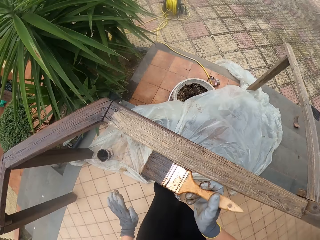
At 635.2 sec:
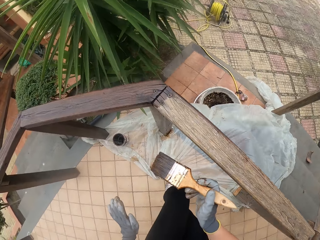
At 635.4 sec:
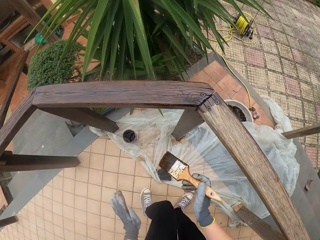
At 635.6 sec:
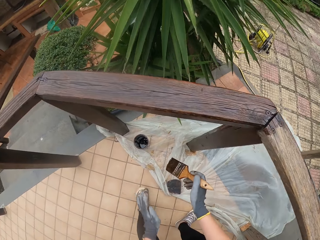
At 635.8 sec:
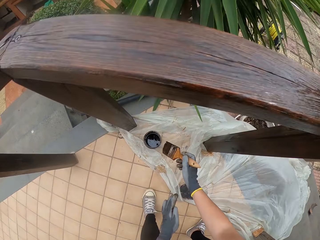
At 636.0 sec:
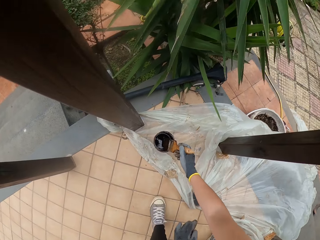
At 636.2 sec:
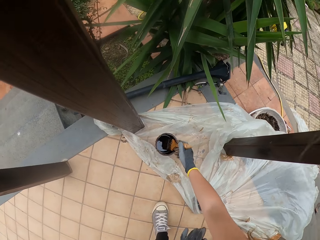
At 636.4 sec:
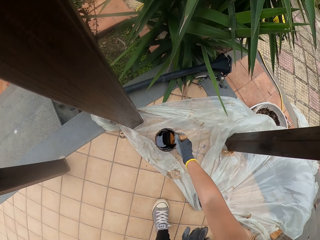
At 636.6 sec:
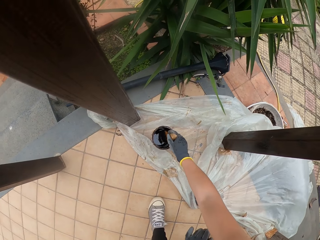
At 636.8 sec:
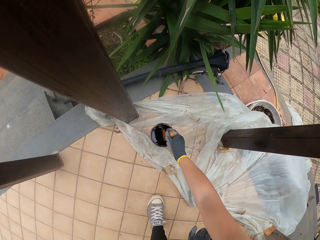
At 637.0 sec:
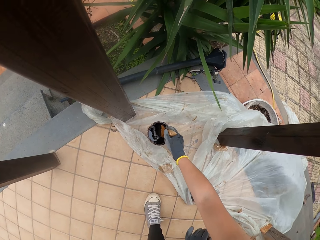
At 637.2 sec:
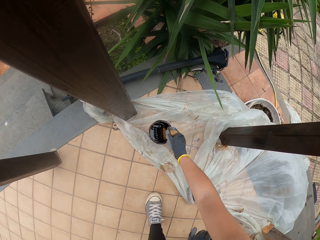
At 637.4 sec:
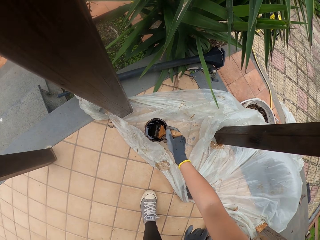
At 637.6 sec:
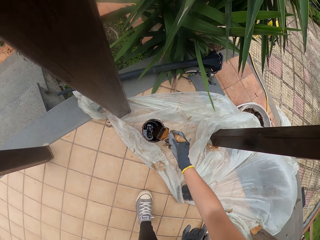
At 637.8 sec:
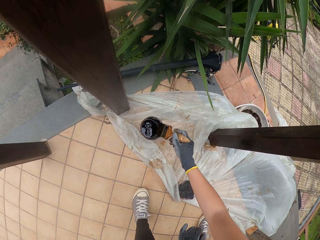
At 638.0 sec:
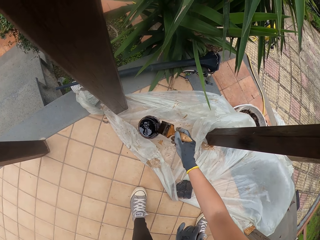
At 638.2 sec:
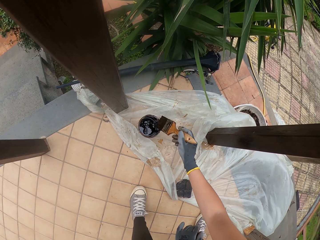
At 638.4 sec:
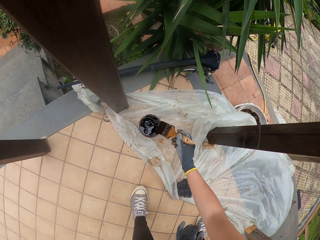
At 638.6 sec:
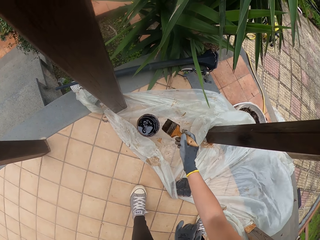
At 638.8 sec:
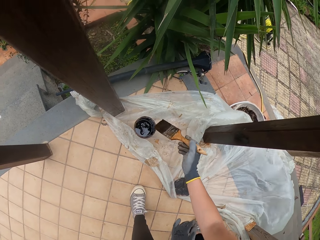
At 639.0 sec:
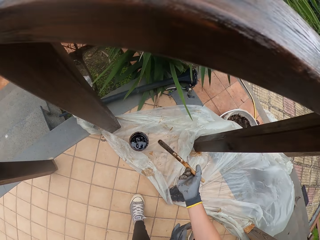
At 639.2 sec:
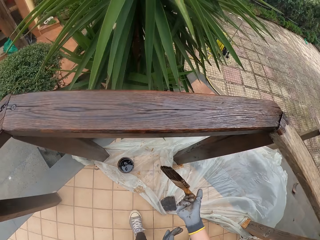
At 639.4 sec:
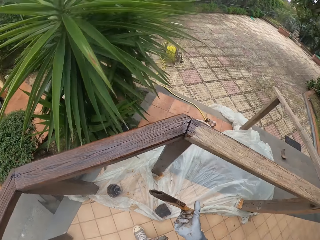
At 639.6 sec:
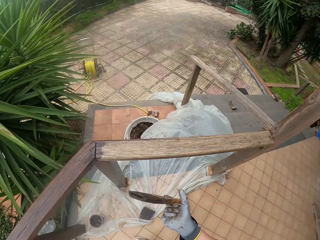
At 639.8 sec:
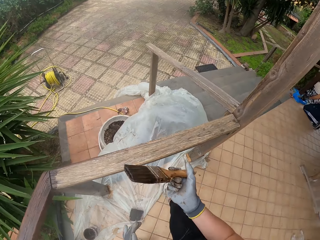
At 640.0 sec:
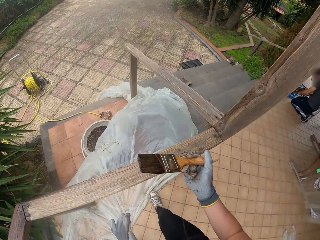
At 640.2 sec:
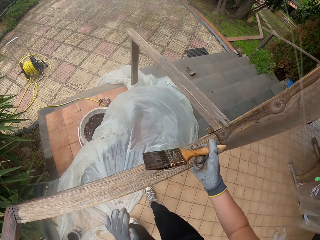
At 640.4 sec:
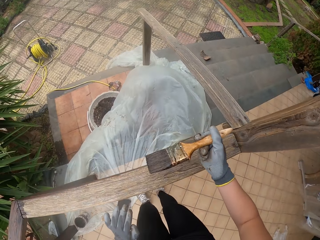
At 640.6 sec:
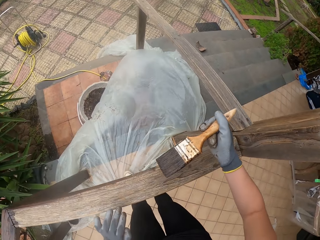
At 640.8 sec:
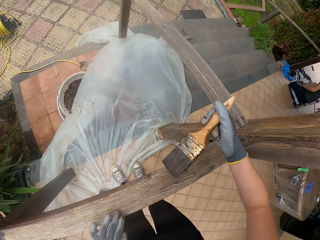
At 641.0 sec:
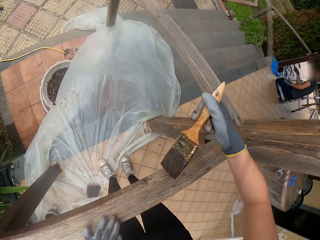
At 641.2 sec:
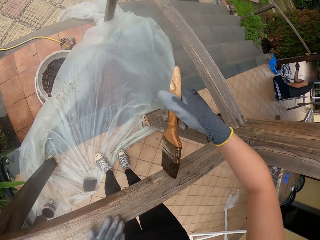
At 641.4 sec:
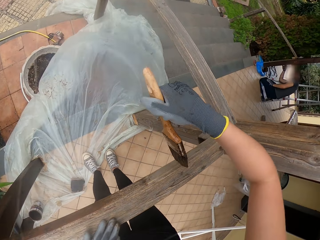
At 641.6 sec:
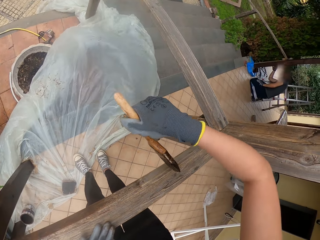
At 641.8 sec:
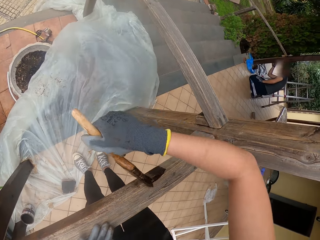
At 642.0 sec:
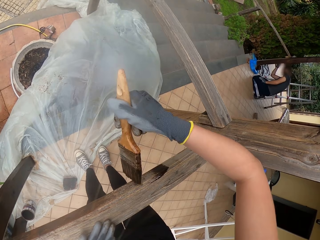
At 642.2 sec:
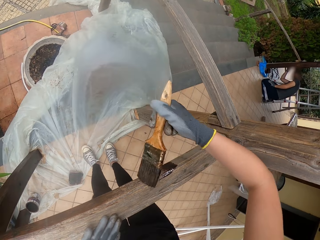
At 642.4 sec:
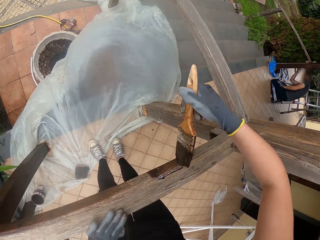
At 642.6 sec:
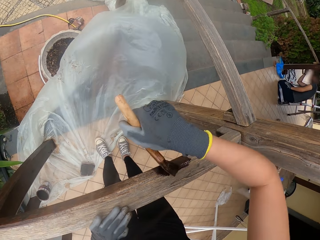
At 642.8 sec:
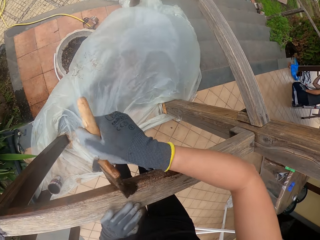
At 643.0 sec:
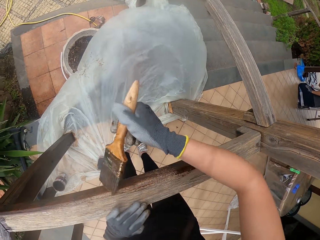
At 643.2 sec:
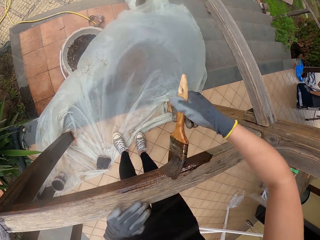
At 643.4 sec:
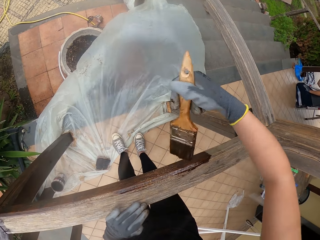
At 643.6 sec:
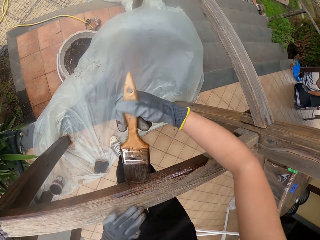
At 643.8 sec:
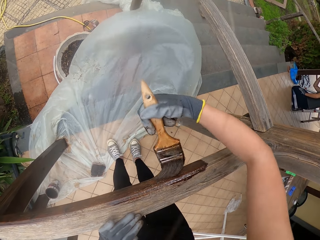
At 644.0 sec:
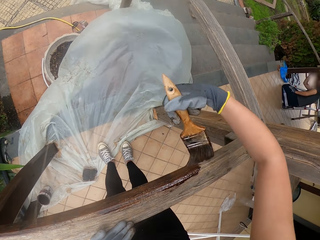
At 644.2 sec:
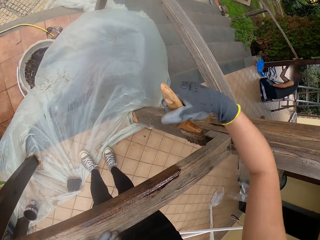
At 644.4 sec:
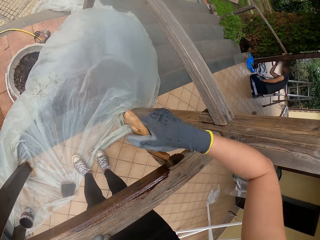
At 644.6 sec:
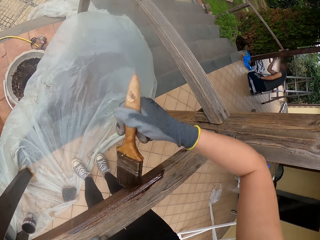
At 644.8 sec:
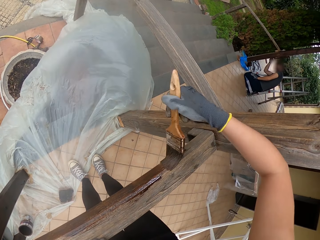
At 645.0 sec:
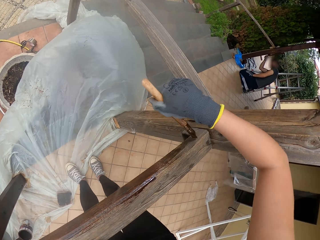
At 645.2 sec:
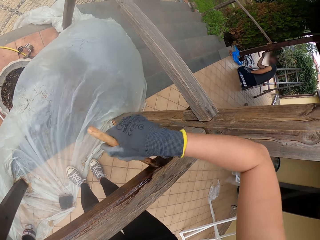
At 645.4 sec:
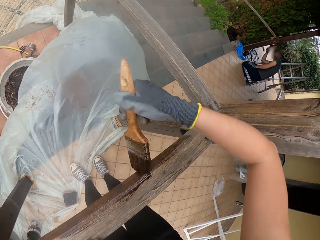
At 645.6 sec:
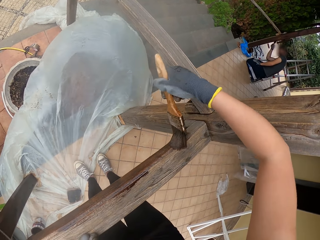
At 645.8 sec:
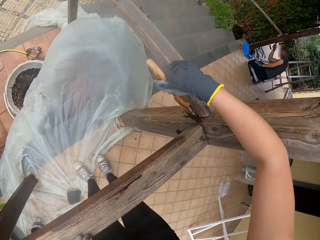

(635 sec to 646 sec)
The camera wearer dips the paint brush into the paint. They wipe the paint brush. They paint wooden railings.

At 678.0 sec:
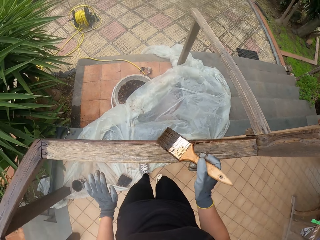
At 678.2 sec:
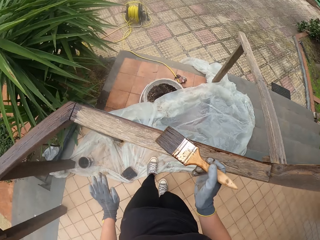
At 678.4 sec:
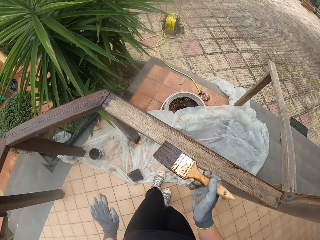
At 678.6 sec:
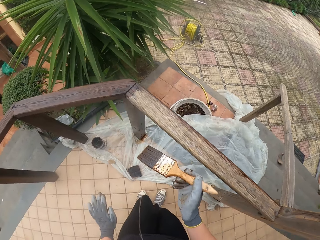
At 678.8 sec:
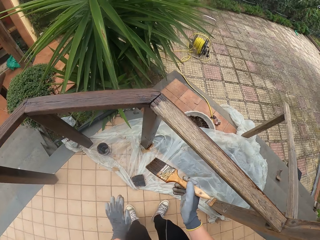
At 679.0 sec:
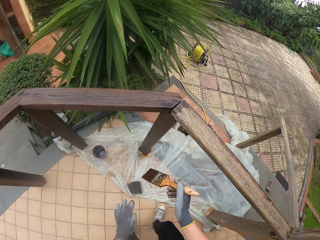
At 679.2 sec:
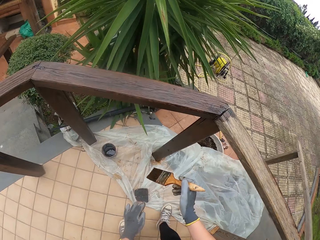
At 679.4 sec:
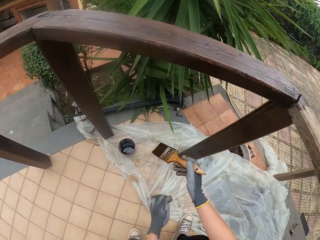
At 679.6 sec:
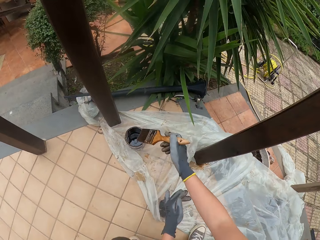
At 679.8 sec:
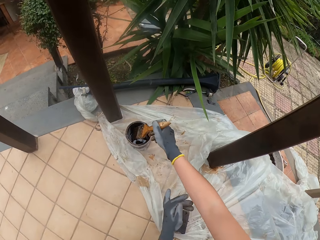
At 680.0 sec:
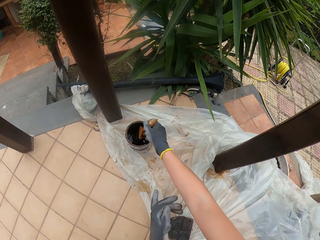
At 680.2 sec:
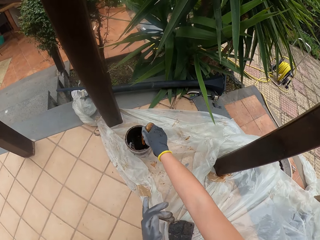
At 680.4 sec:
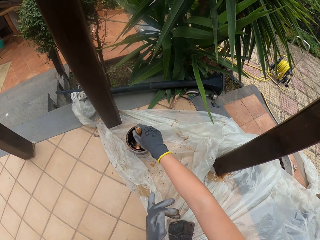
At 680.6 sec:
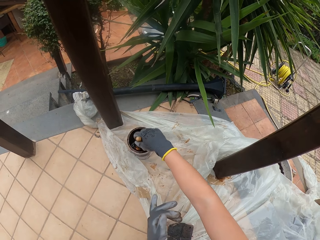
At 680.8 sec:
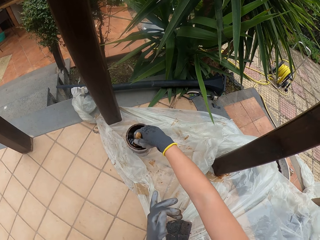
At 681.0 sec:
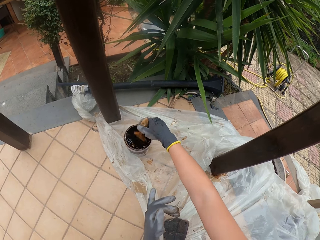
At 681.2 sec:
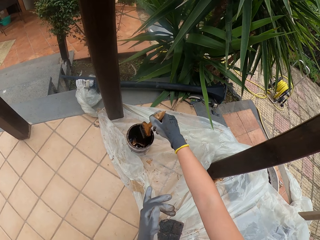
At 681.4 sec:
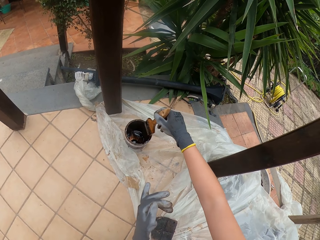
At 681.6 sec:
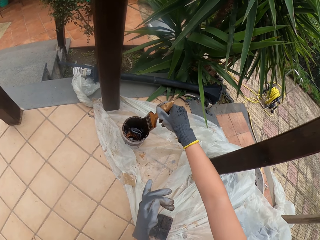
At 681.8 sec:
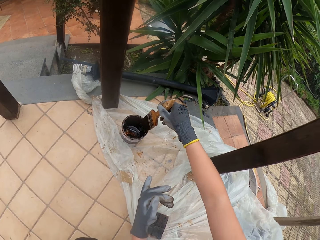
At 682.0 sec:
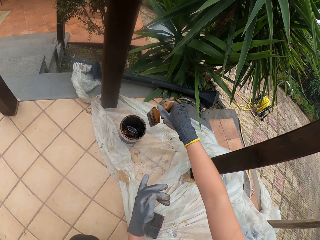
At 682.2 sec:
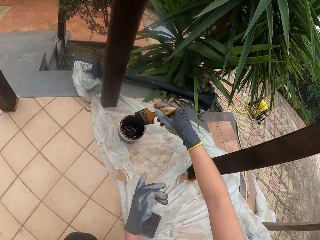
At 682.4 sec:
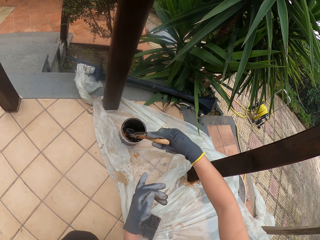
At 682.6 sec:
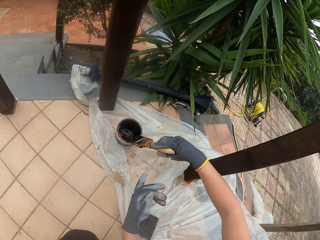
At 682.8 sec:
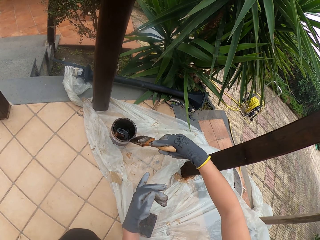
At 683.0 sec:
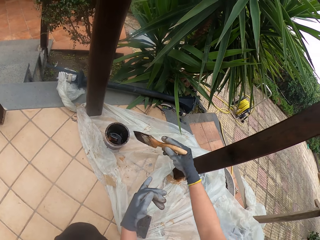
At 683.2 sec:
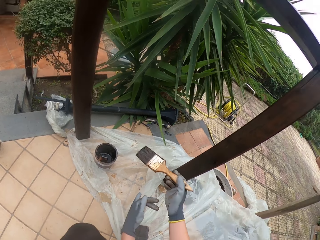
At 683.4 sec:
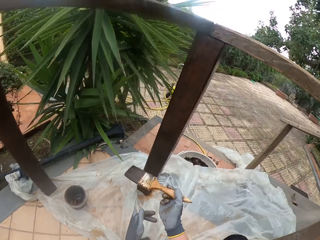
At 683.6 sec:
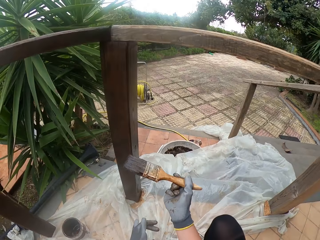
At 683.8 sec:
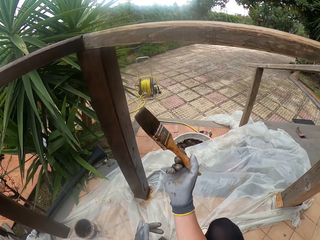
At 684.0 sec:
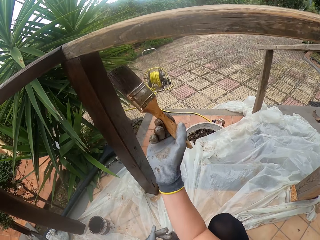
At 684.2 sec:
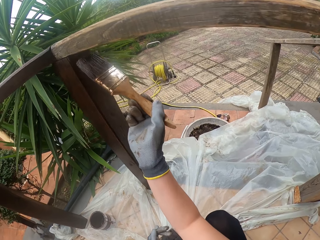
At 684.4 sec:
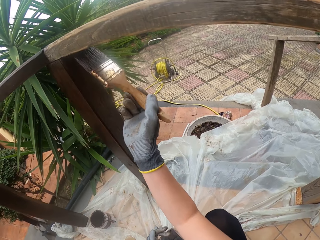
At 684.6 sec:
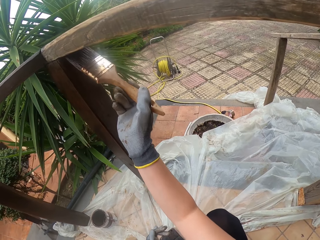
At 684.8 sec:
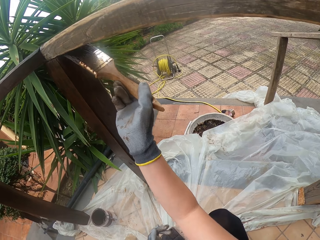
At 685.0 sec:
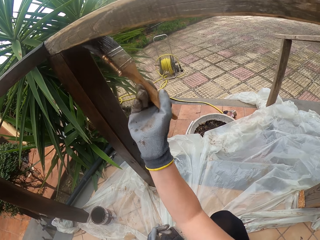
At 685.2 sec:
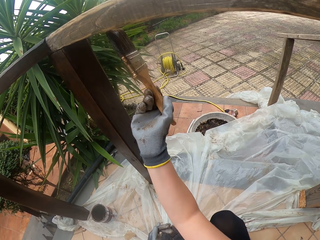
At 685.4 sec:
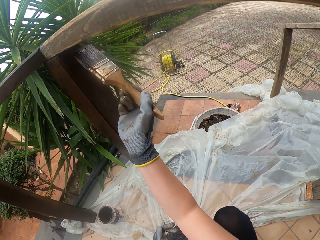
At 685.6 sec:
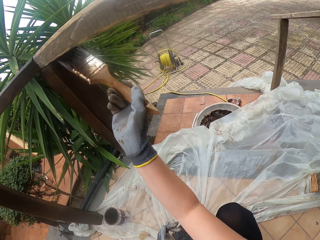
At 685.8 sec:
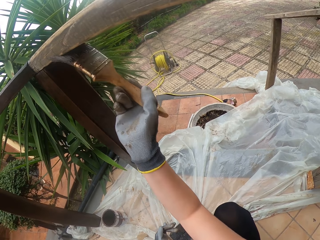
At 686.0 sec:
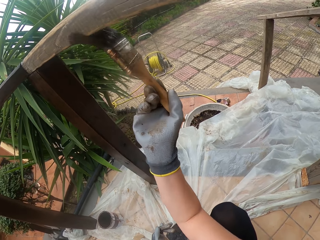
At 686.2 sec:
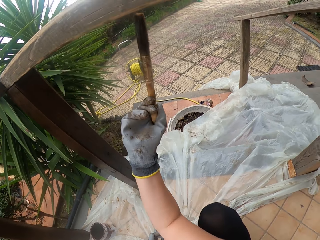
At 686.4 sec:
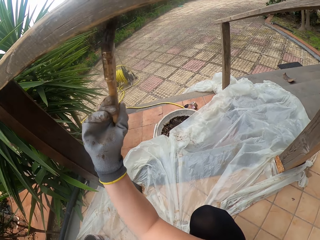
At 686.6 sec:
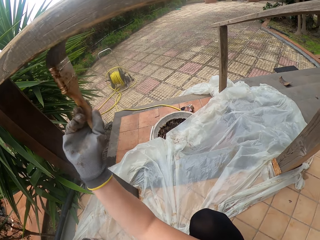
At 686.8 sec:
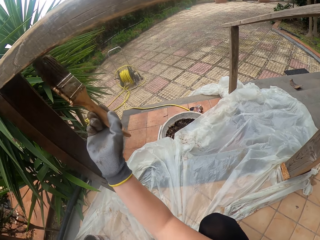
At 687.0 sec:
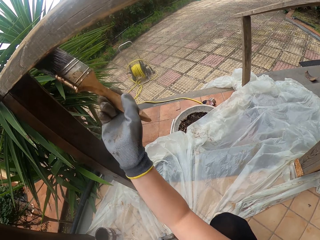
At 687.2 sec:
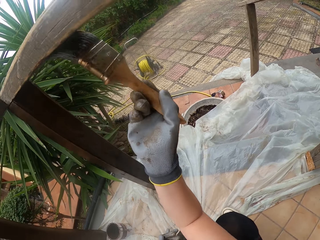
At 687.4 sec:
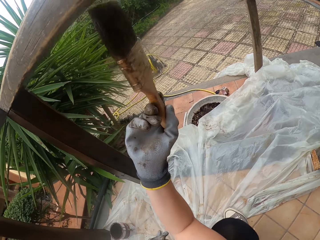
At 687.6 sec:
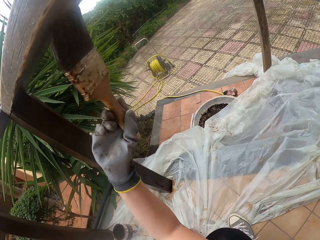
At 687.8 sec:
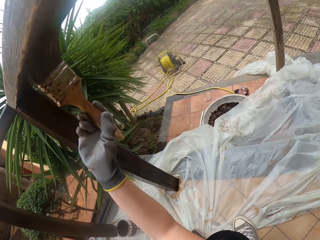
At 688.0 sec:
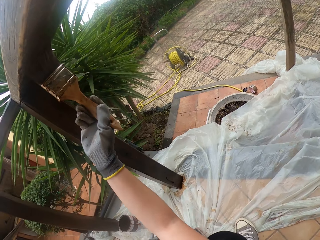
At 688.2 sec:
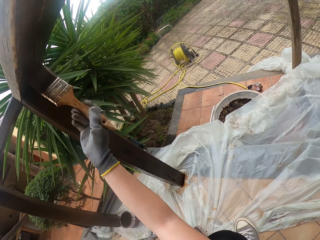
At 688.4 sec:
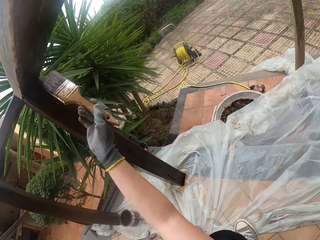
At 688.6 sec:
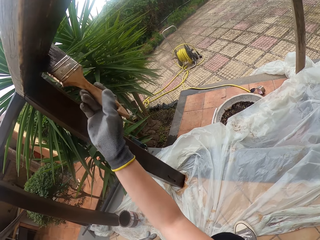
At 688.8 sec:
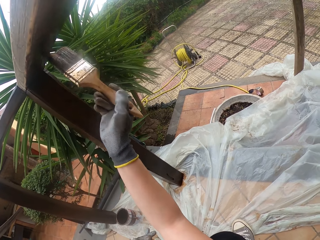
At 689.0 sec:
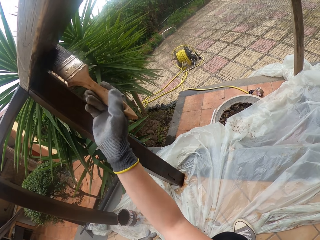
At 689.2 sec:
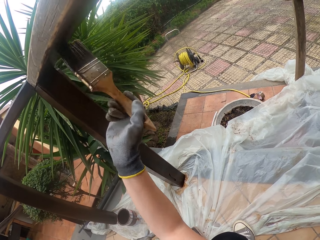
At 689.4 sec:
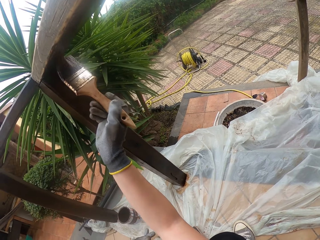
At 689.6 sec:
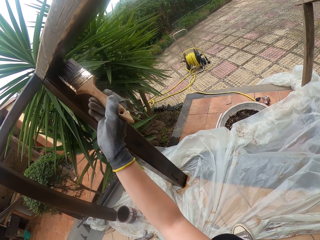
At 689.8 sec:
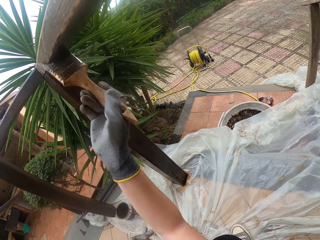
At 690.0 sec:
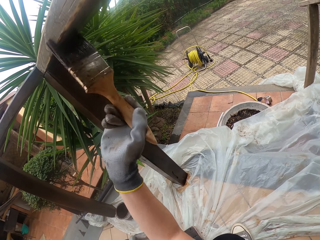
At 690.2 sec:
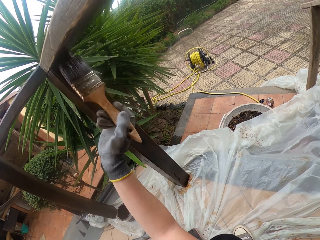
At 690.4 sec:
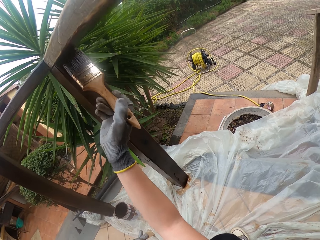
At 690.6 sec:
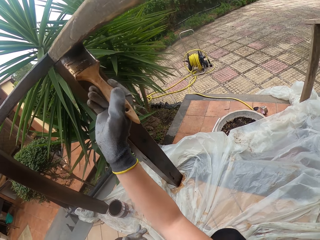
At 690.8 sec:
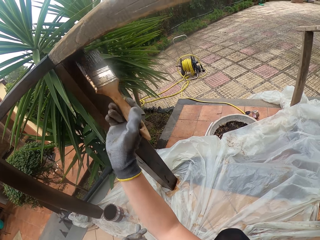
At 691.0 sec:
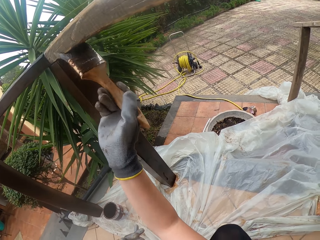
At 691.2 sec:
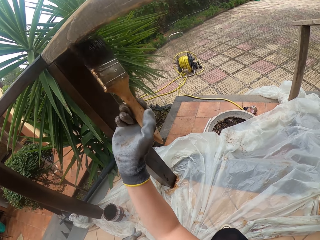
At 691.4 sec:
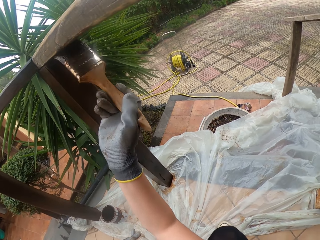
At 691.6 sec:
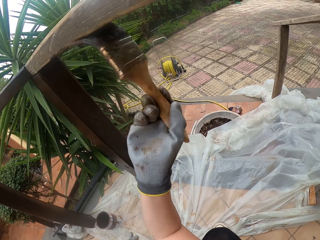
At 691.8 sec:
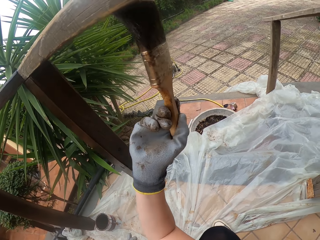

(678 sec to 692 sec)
The camera wearer dips the paint brush into the paint. They wipe the paint brush. They paint wooden railings.
